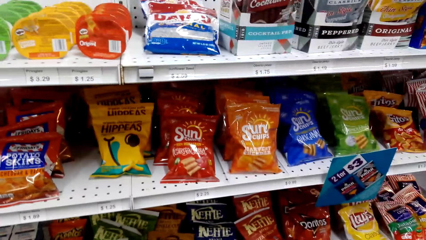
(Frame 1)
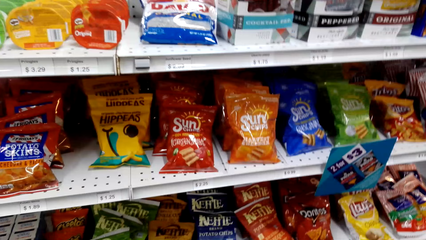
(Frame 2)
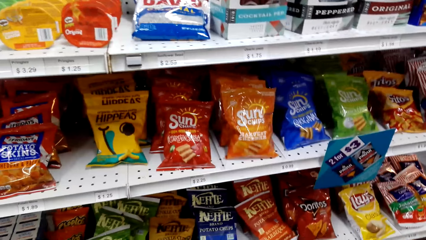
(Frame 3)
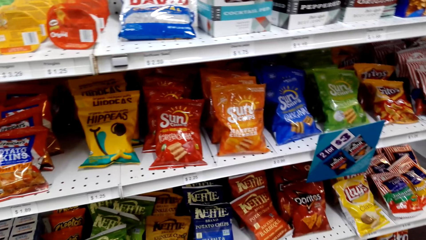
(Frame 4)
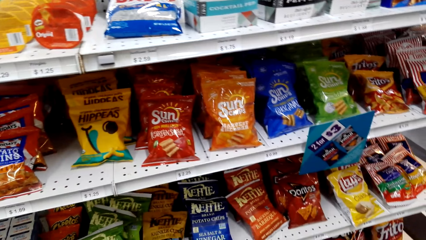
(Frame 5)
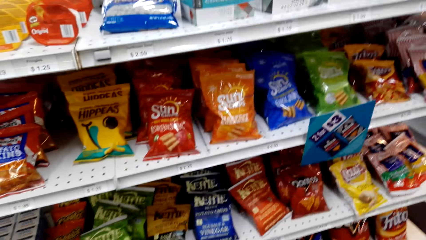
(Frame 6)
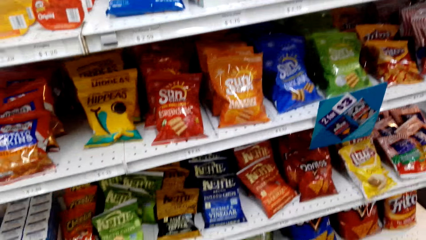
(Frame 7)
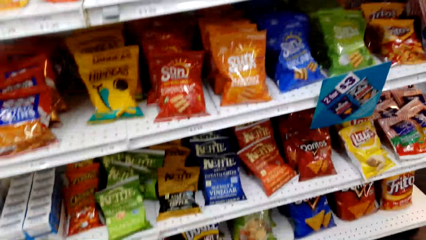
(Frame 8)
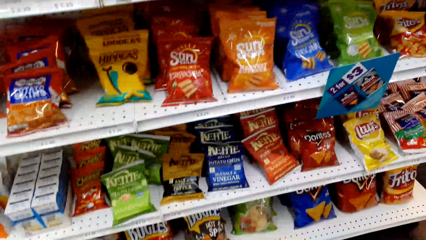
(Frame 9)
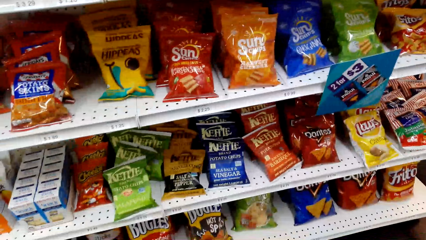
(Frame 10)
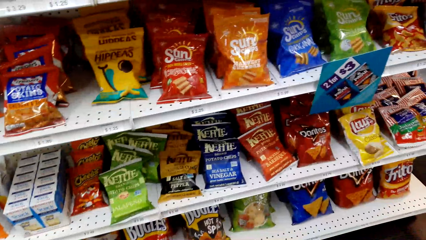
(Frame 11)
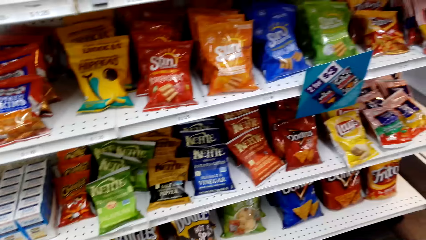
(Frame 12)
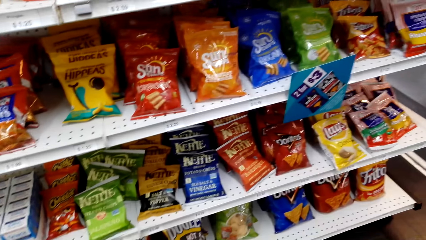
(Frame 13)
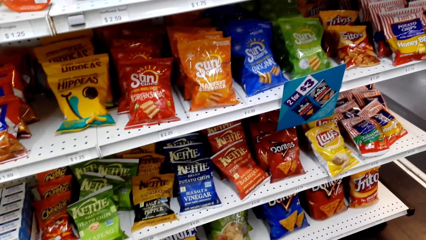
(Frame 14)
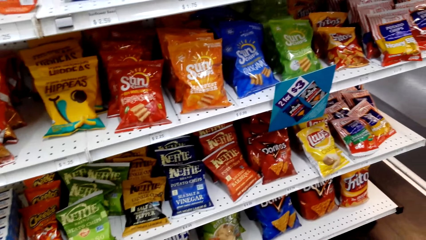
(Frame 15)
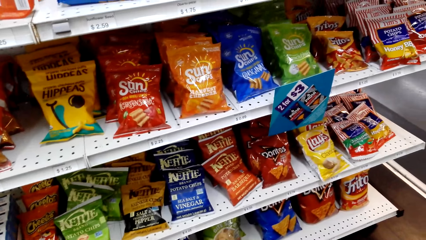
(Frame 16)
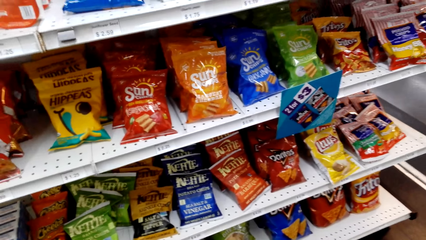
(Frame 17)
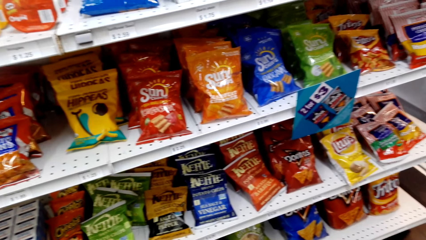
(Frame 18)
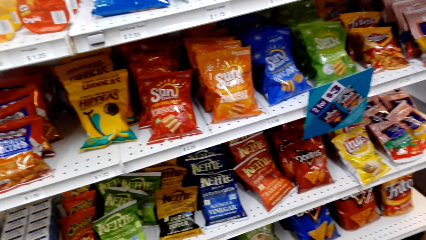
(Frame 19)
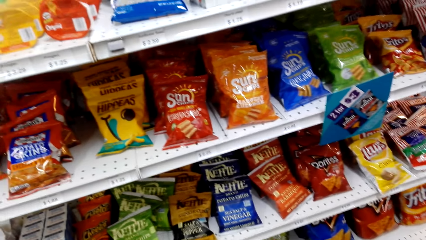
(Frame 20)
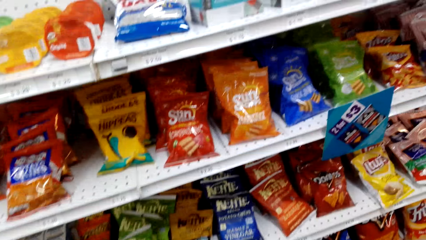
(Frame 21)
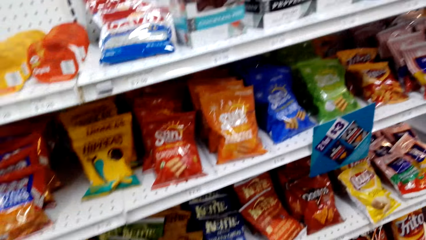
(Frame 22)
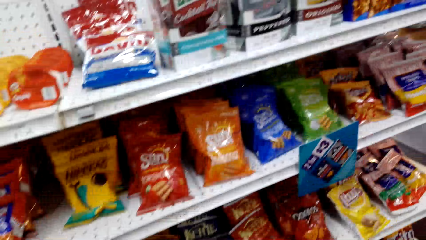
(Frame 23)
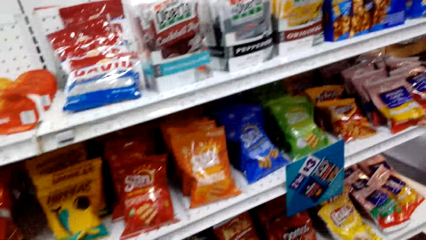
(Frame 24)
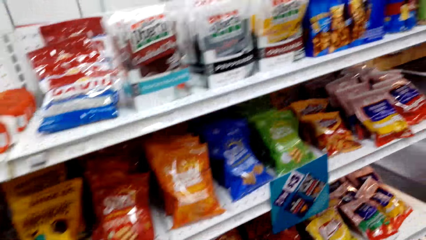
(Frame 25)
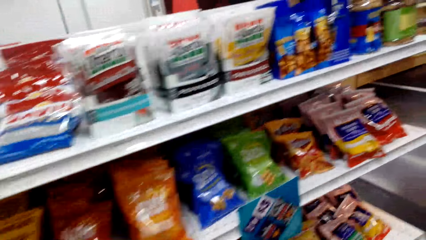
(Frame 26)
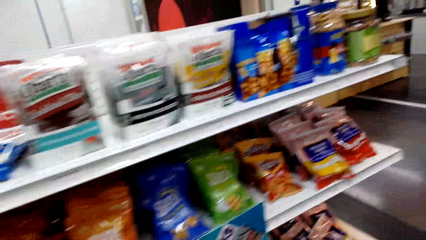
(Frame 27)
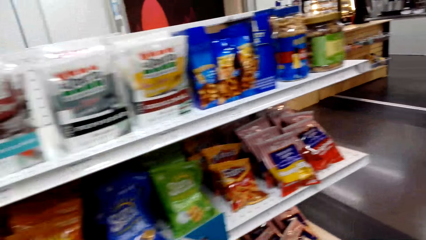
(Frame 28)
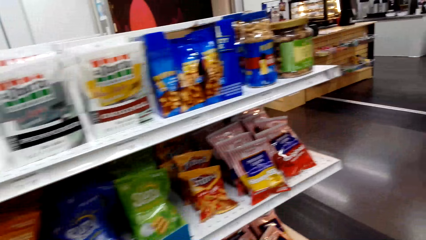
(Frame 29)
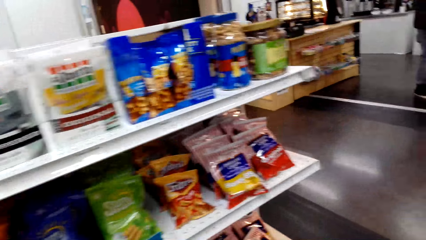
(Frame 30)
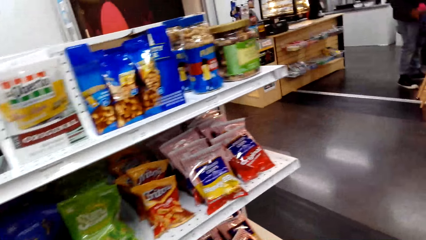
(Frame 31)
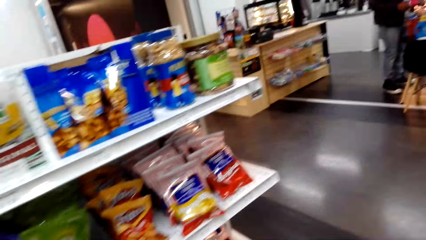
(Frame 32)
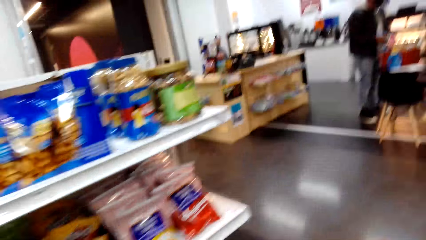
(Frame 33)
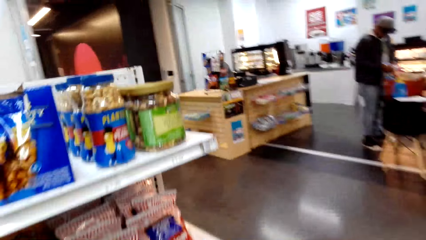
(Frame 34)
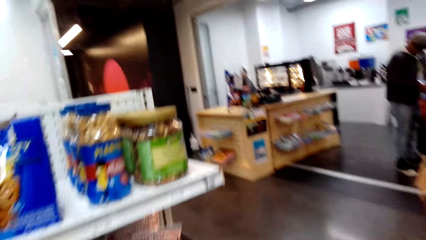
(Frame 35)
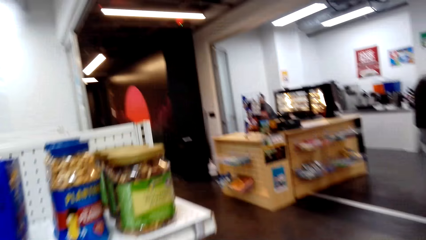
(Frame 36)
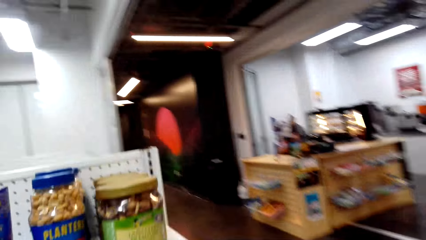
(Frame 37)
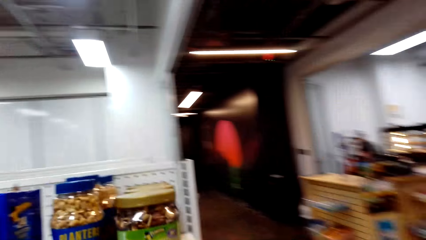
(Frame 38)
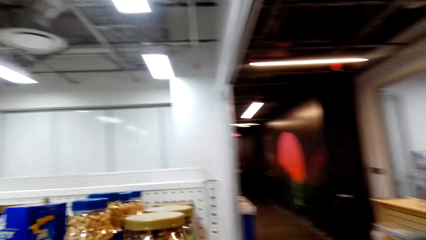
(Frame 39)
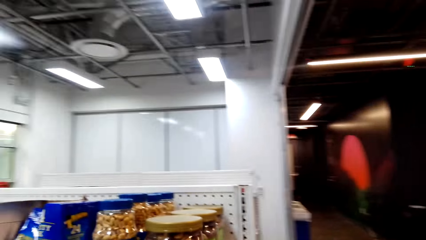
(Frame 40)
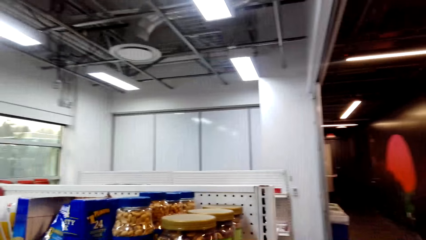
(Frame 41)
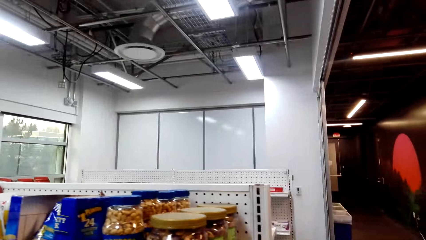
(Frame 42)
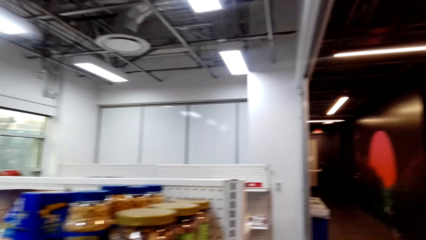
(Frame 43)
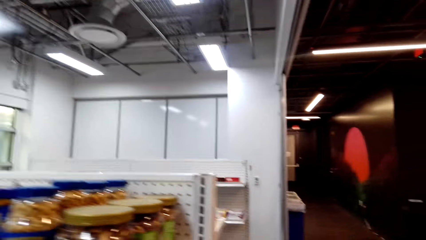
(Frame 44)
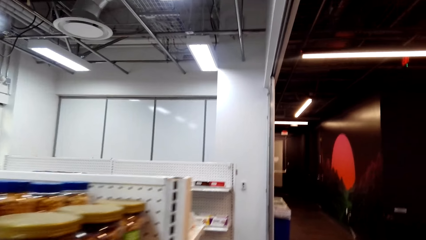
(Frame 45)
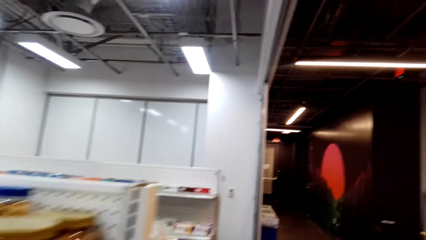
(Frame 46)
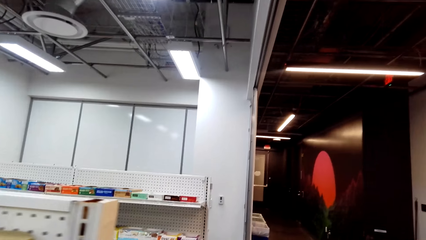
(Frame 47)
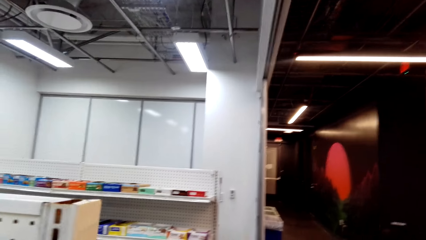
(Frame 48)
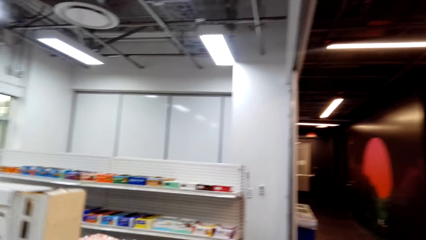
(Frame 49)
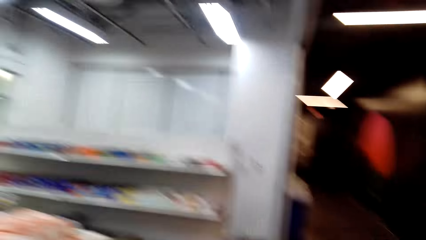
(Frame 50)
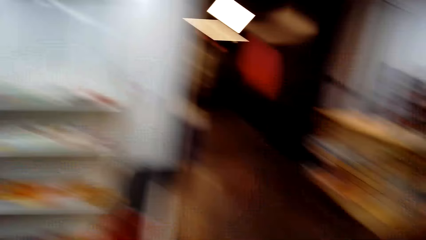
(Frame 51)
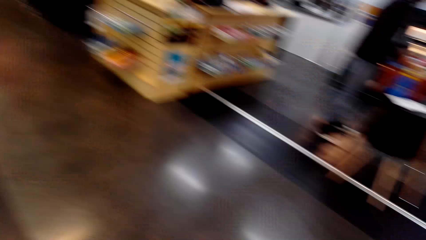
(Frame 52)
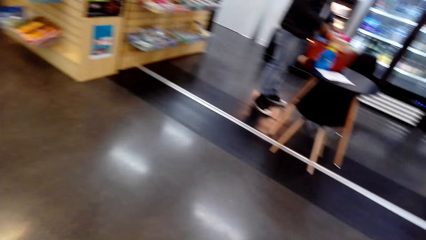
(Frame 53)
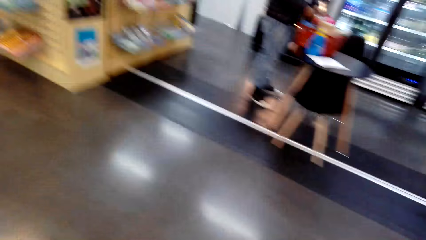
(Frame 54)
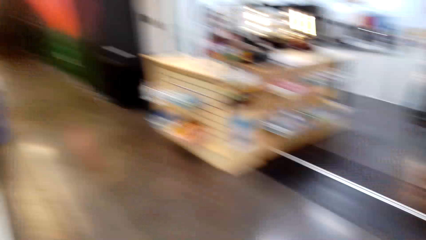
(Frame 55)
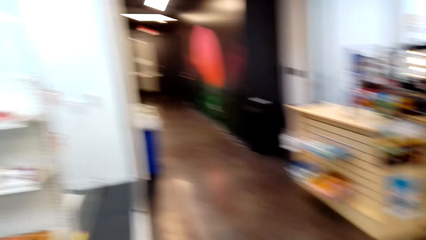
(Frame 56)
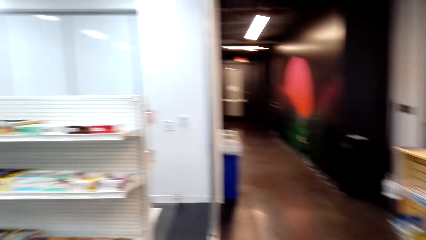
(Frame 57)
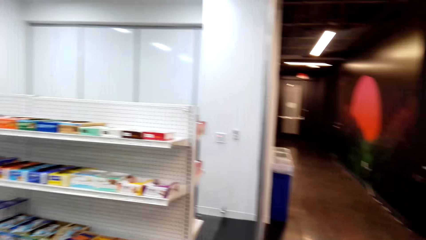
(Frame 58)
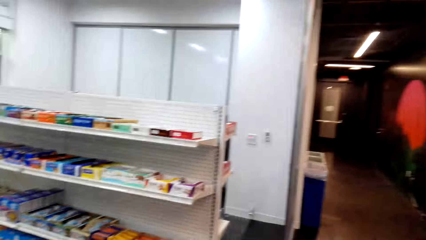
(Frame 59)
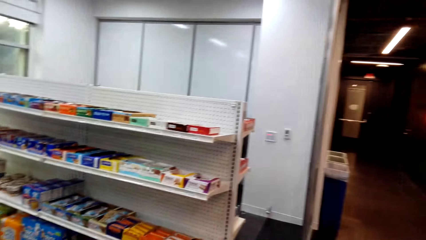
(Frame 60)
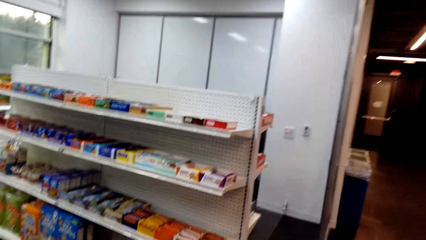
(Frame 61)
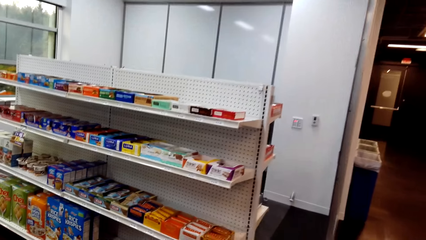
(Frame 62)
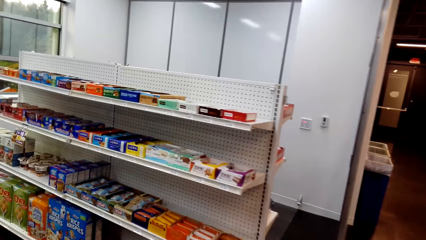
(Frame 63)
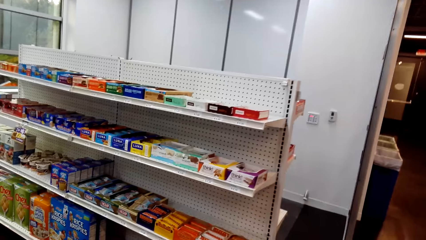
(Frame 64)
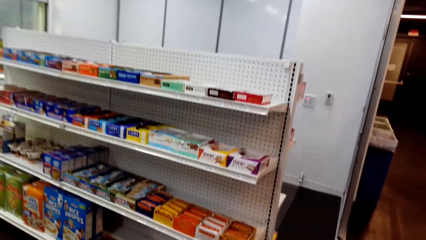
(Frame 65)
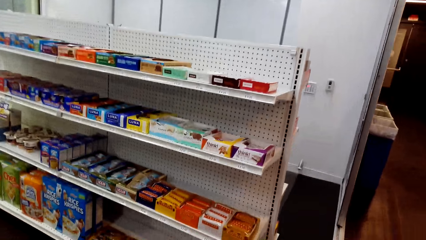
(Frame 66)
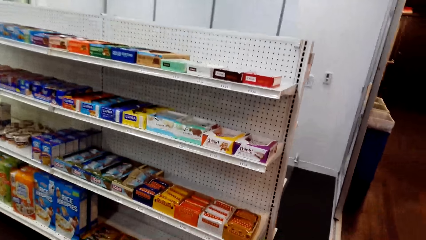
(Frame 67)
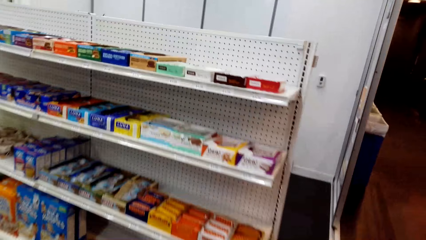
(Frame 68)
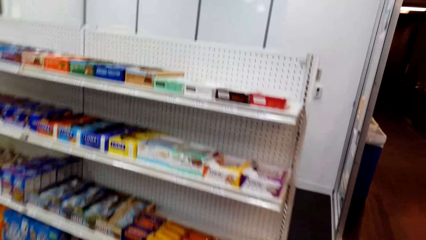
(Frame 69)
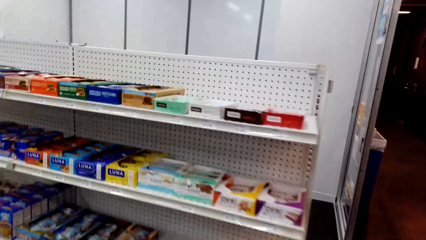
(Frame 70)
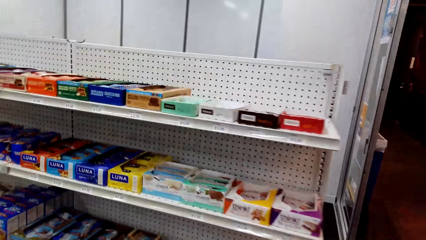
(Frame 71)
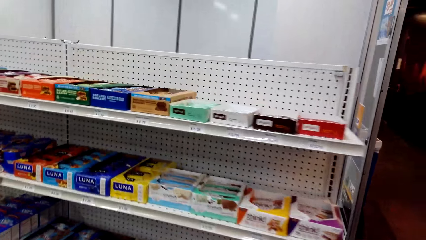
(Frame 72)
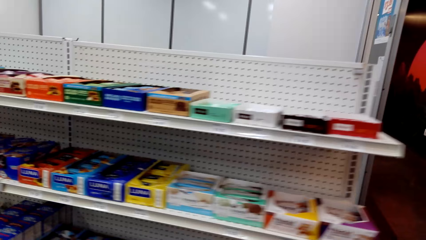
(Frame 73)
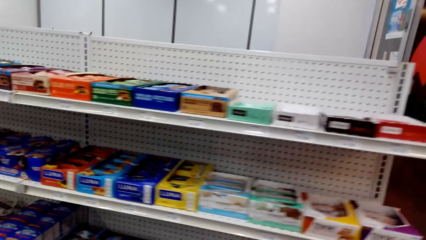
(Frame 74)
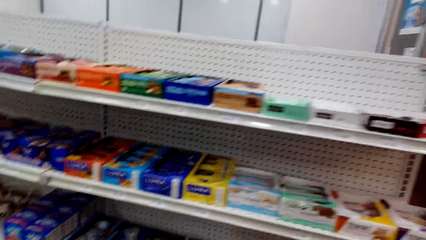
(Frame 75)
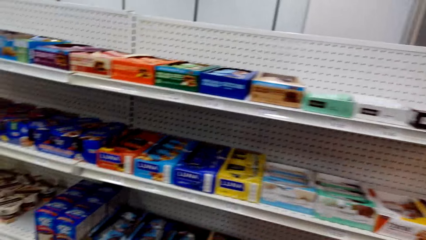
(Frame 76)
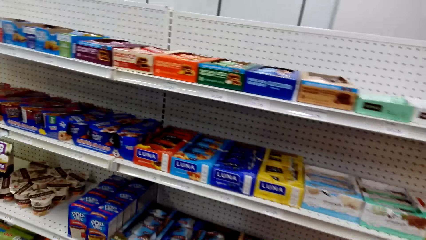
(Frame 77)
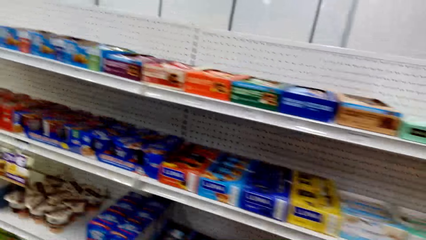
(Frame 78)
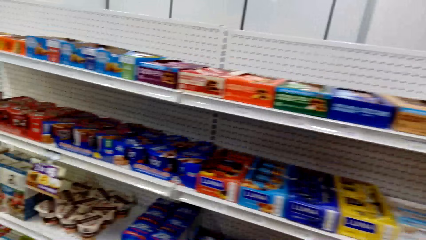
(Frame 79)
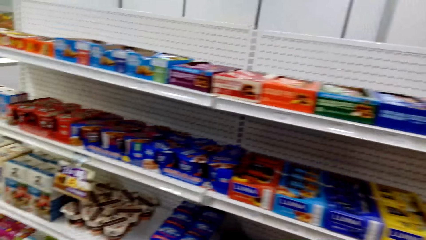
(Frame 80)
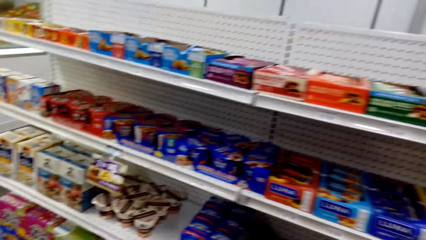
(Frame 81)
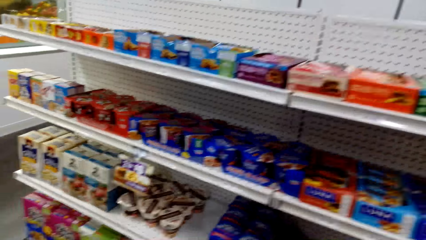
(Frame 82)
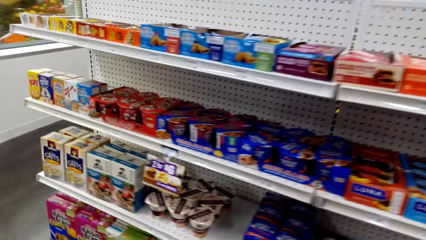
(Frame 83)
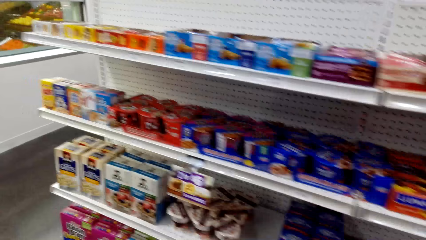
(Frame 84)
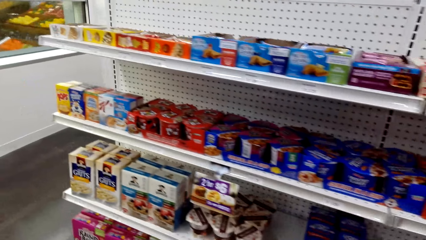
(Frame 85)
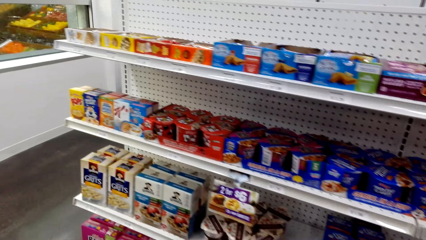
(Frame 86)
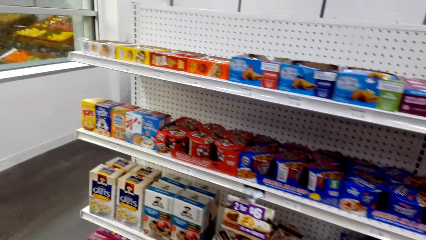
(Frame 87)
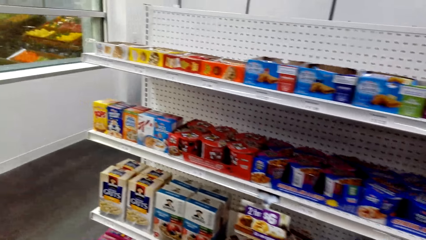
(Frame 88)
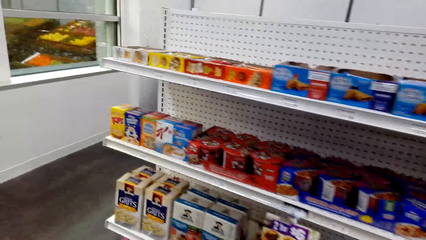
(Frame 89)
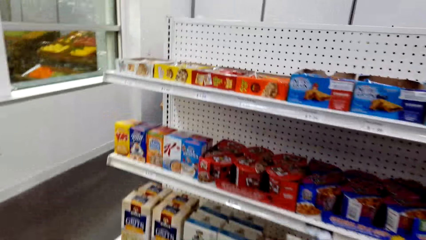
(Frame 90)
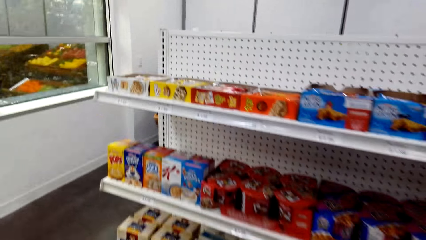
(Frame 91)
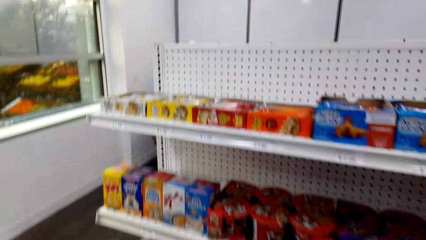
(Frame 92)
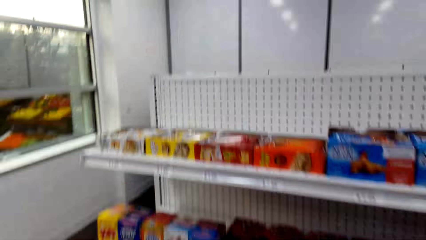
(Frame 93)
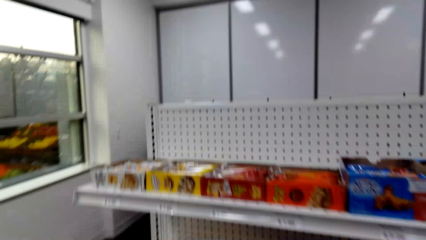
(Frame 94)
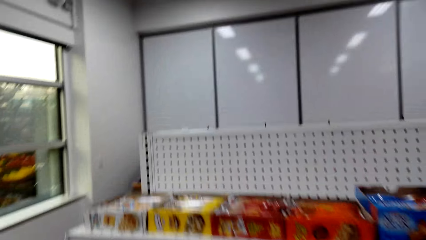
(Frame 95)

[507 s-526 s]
The camera wearer looks at the snacks. They move around and look around.
